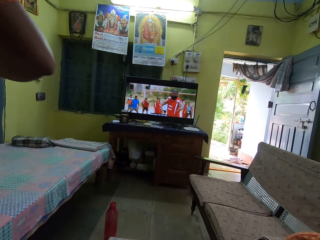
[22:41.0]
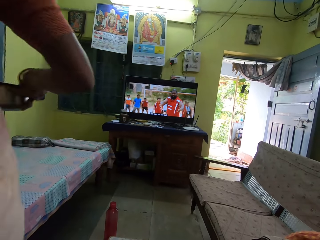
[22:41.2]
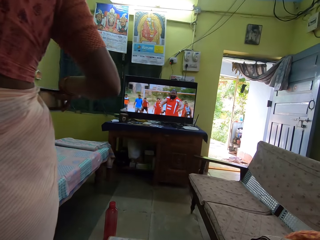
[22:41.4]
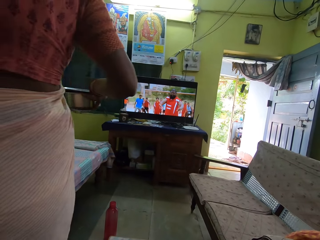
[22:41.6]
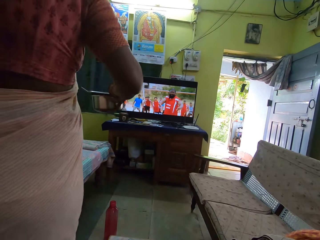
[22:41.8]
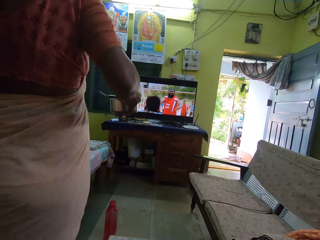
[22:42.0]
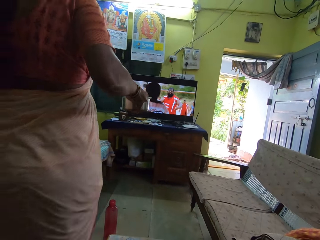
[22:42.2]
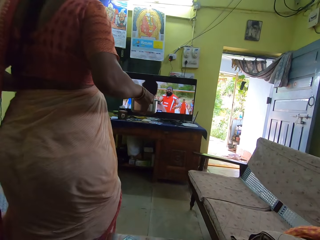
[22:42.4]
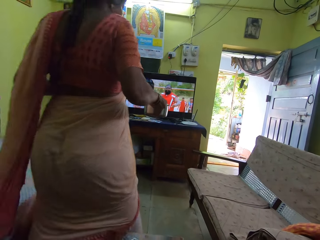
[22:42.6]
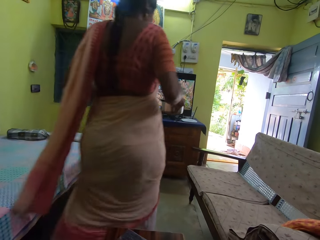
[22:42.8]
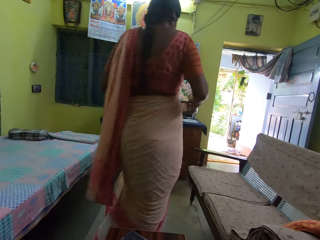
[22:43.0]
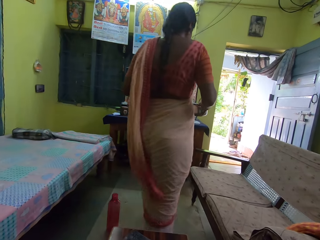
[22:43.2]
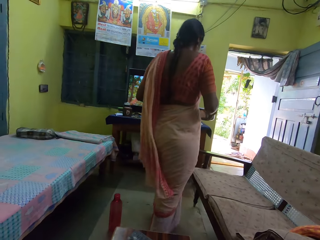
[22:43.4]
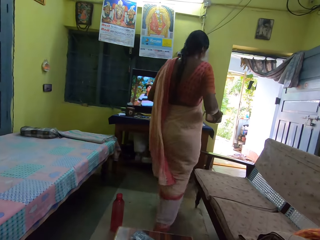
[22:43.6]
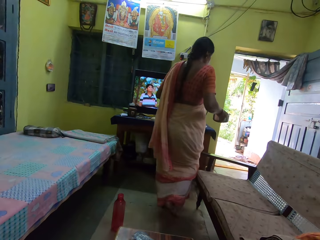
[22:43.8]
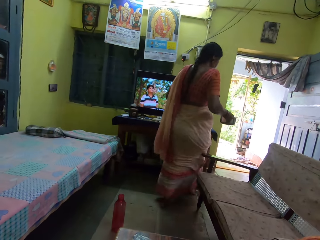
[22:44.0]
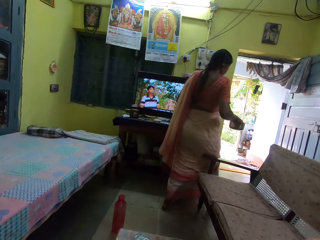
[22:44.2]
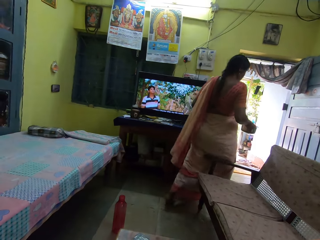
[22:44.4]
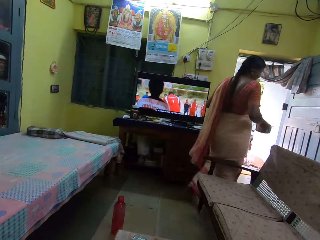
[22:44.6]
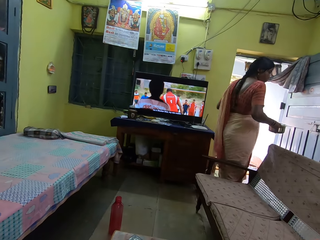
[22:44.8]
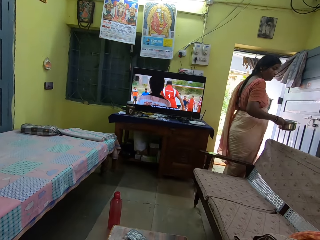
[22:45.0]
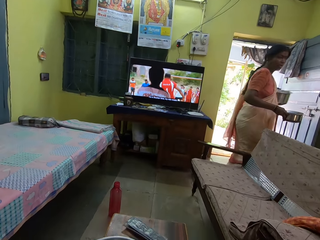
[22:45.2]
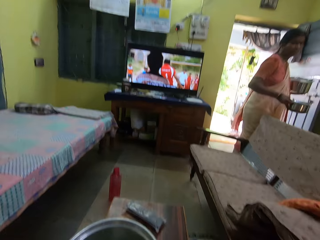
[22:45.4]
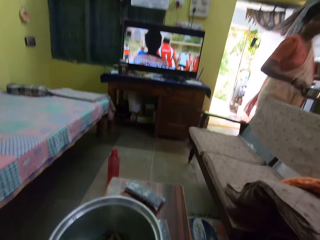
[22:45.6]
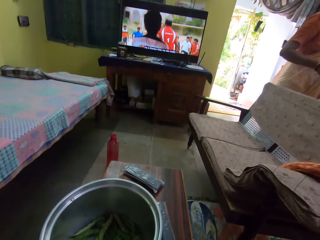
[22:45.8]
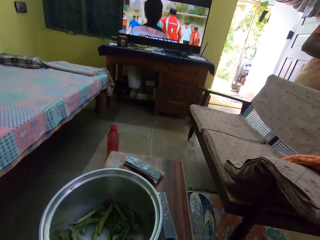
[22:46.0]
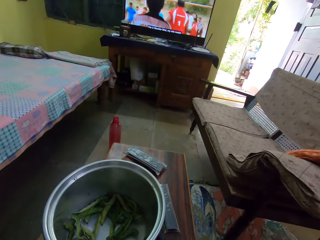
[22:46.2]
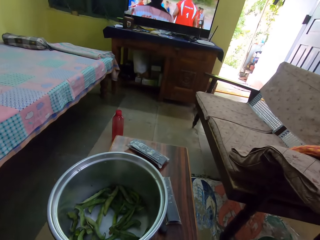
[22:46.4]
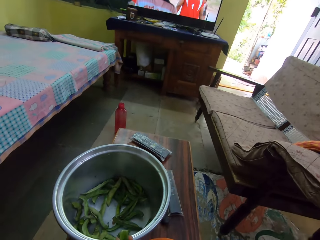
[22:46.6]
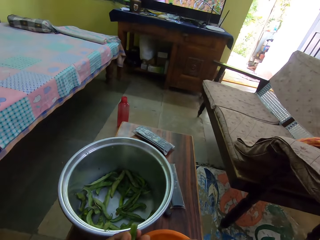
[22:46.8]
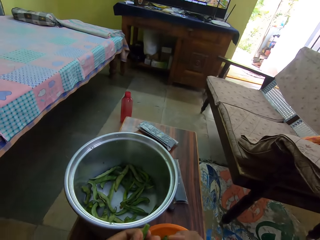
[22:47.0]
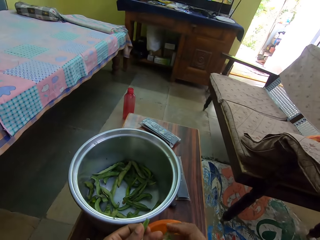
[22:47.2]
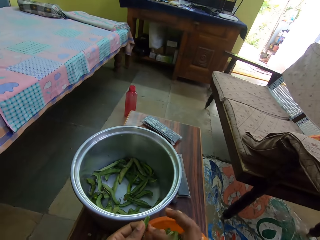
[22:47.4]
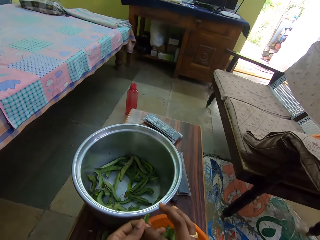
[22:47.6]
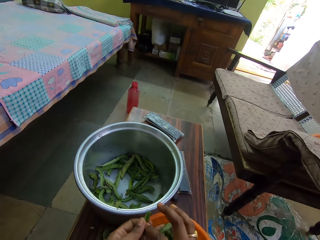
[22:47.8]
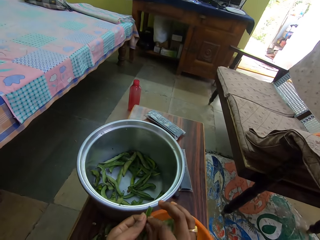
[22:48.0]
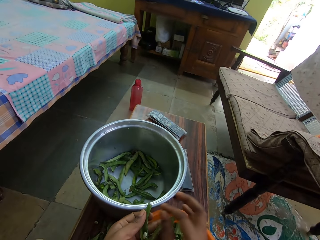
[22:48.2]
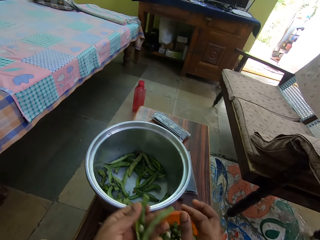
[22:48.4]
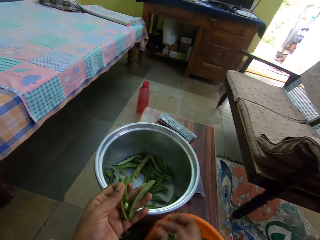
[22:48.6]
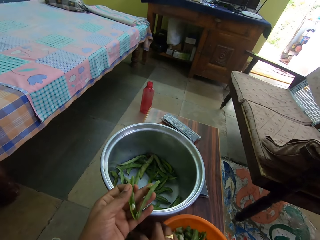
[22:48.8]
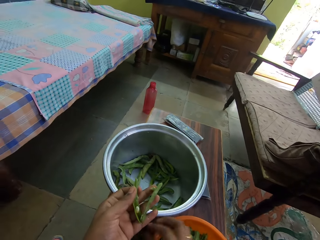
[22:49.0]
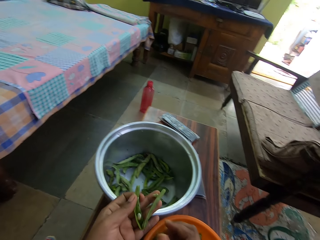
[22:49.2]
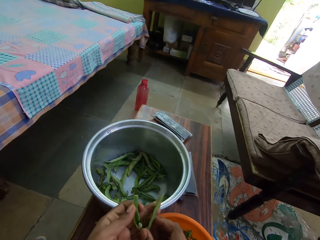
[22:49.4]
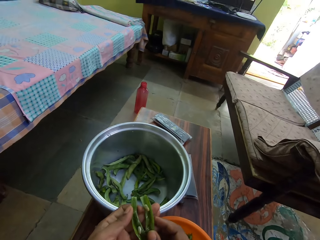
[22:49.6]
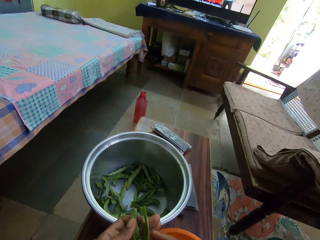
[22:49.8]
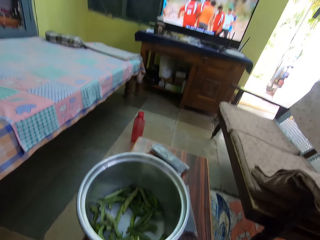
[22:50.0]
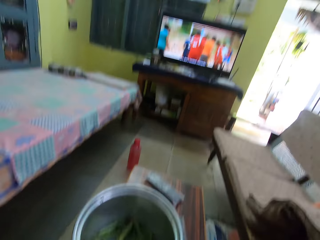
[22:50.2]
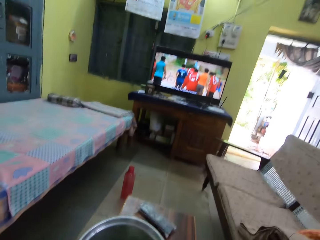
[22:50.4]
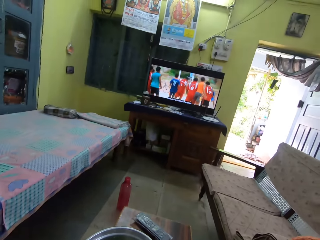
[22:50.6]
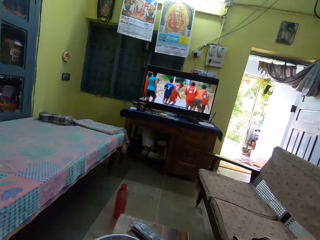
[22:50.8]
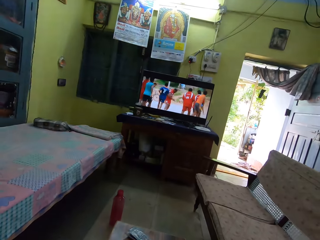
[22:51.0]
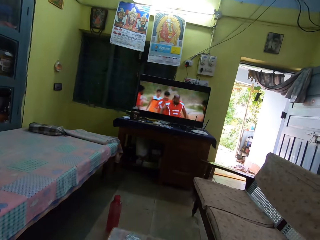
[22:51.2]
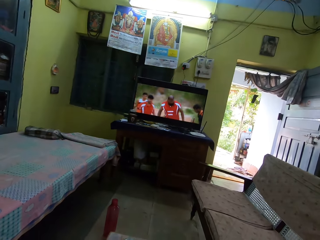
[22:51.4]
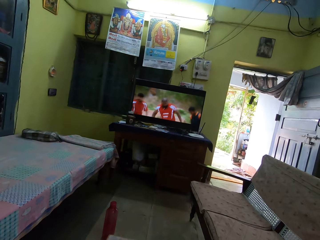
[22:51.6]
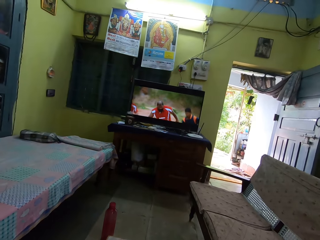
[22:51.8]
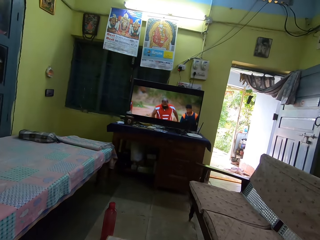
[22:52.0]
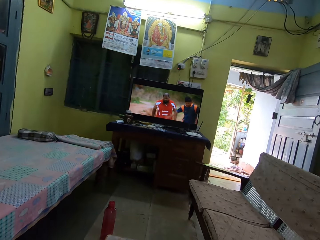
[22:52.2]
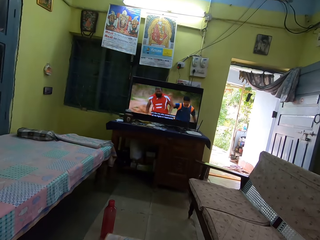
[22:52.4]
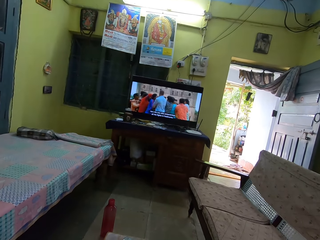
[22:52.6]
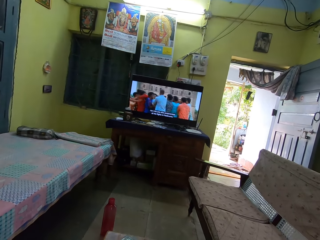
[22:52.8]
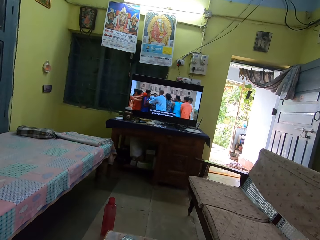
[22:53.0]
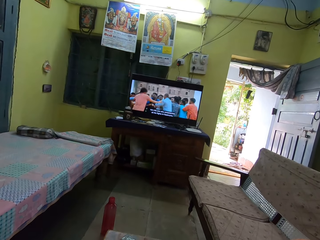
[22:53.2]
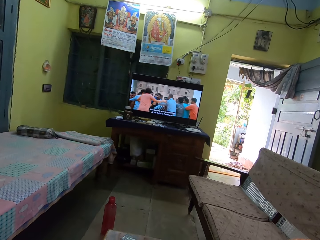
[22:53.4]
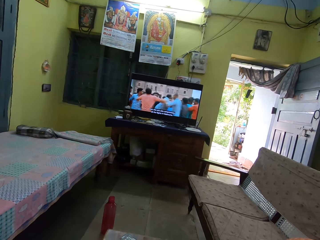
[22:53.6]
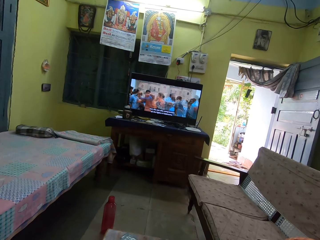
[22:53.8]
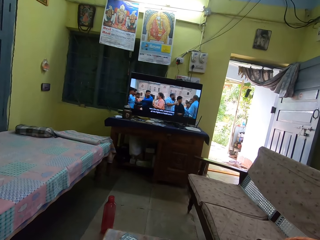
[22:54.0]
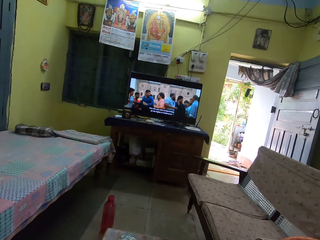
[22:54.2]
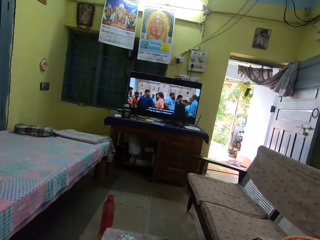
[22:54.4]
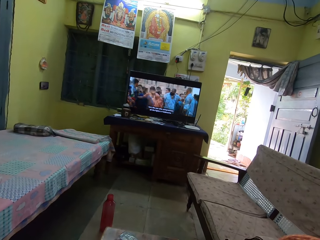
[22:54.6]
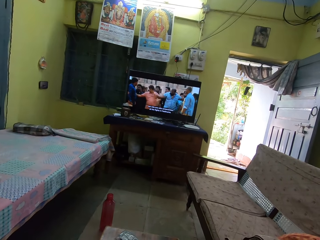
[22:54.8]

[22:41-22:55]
The camera wearer watches the television. They remove peas from the pod. They look at the television.

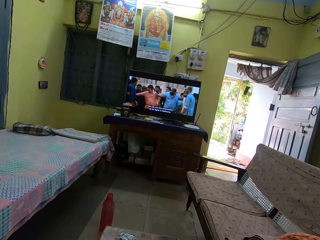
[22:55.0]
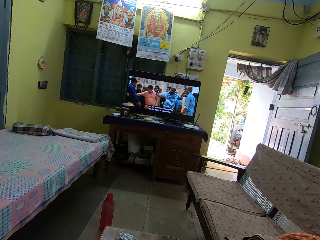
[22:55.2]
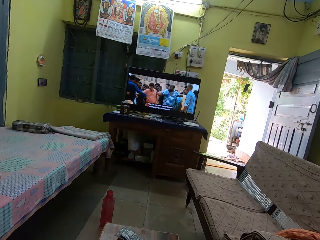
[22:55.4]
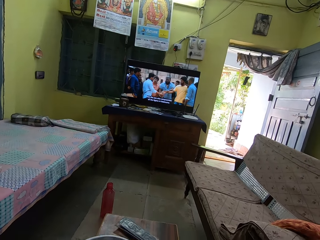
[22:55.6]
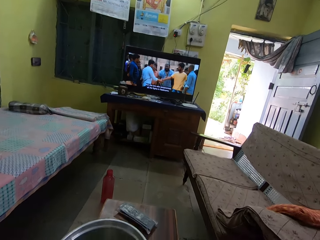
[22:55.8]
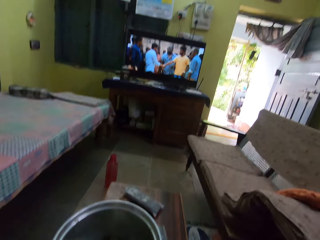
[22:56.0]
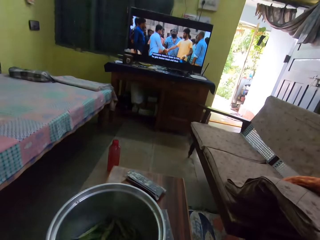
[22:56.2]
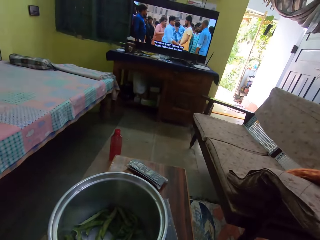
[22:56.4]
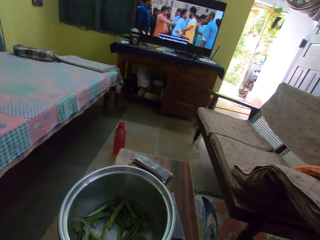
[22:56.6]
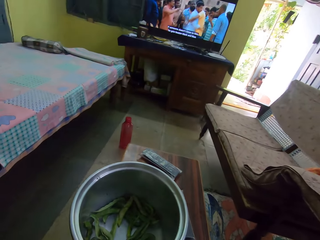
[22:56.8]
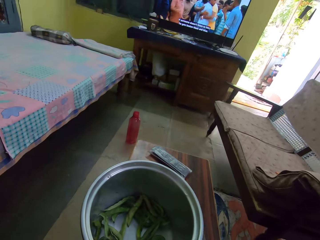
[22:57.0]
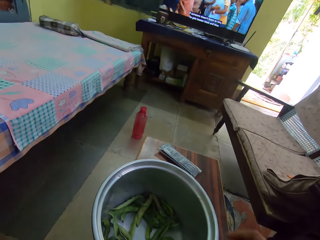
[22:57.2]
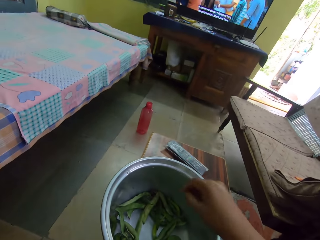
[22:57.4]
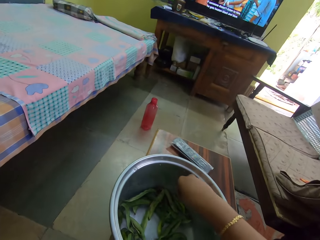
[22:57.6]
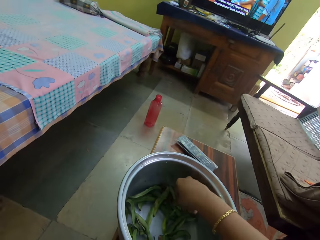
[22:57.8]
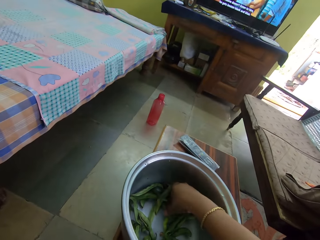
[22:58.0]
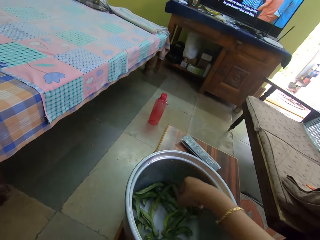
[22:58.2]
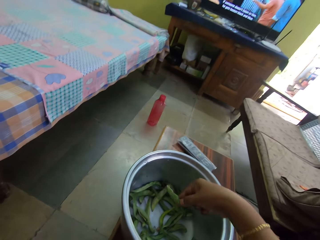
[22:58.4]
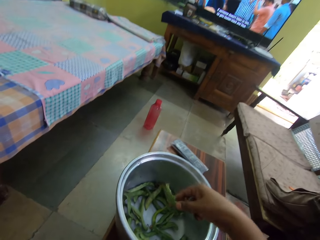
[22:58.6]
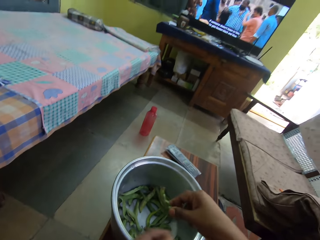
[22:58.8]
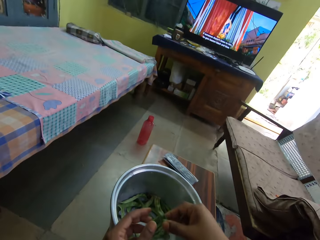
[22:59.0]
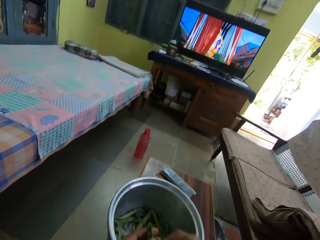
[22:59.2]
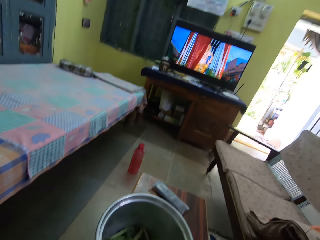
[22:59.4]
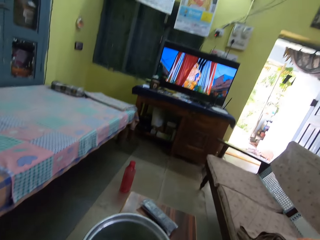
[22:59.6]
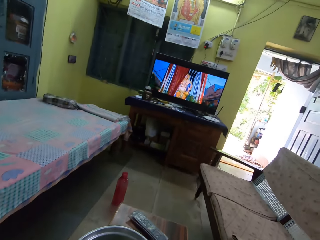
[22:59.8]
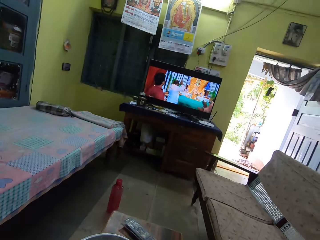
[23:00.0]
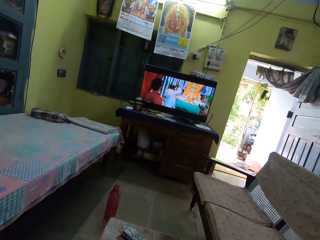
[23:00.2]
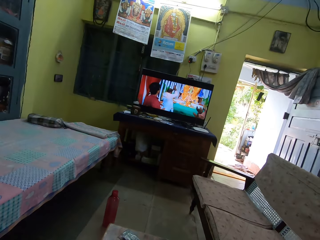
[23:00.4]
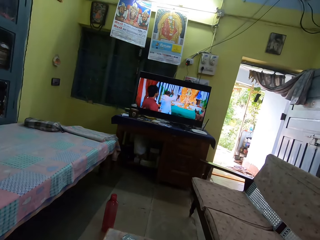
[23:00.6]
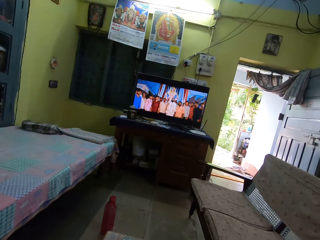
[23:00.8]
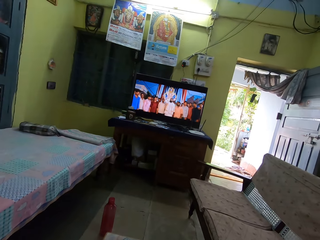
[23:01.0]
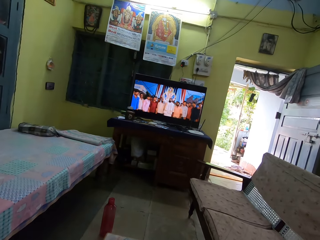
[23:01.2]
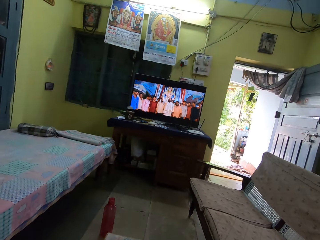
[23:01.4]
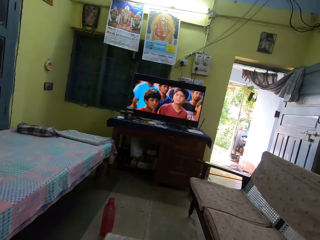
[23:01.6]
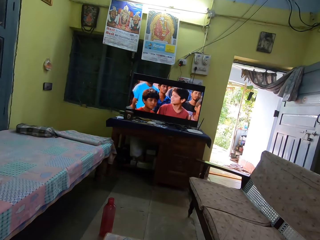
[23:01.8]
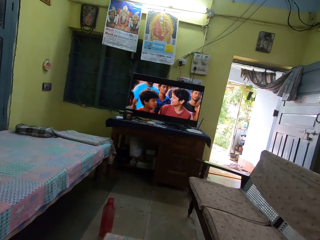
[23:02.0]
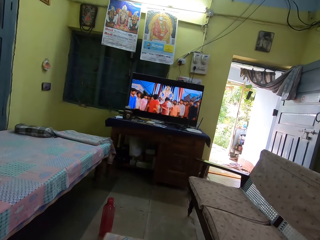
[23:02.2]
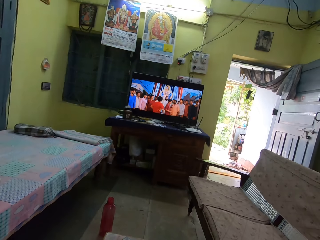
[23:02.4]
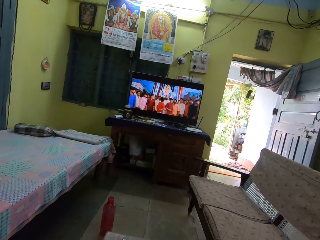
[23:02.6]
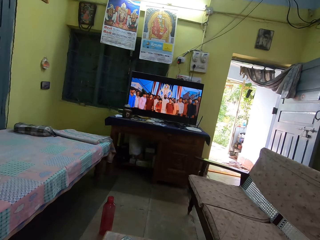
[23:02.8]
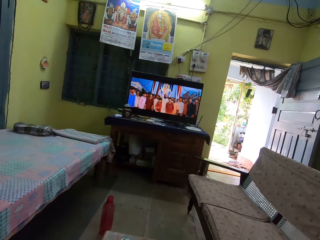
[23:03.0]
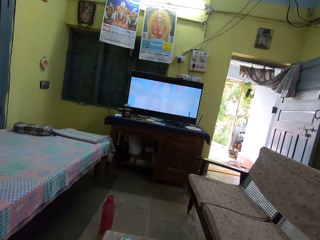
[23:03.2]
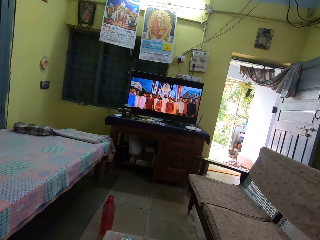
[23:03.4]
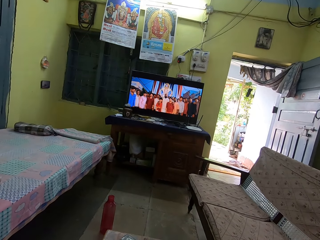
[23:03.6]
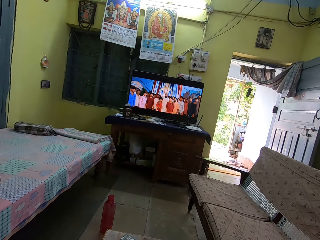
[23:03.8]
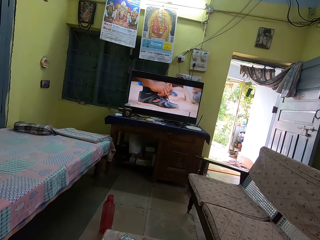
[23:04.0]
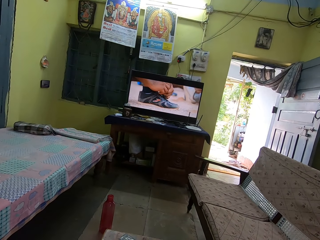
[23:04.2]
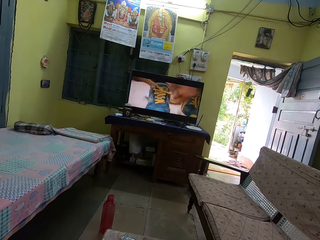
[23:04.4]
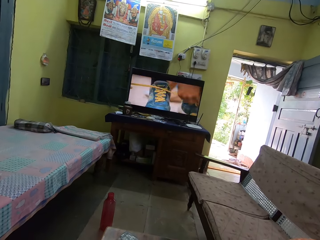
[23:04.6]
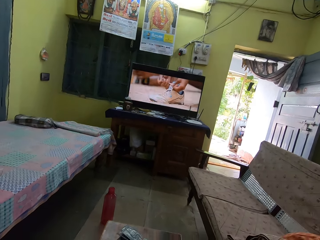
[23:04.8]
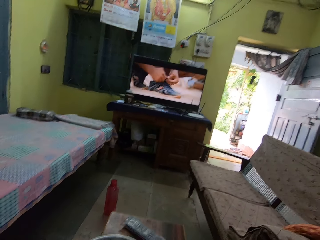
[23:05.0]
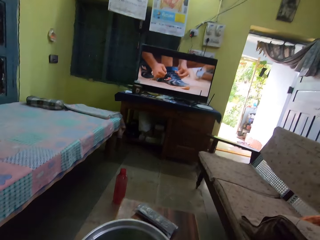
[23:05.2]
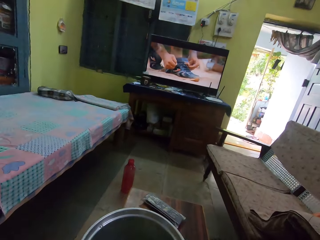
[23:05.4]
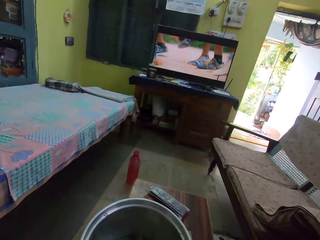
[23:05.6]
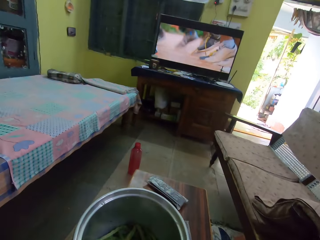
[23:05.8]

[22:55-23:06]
The camera wearer picks a pea from the pot. They look at the television.
